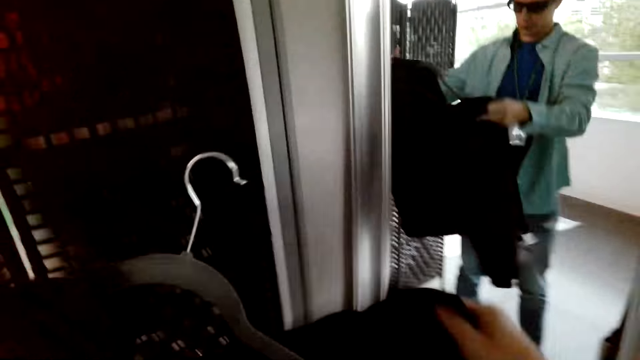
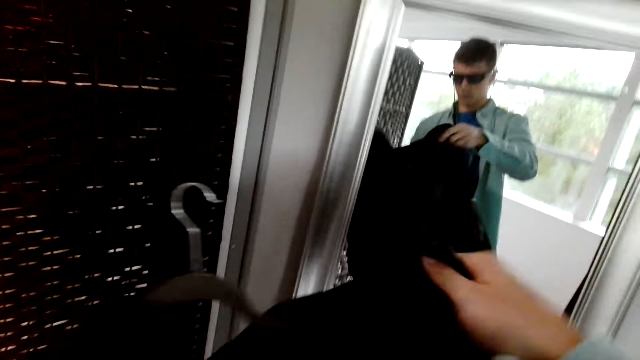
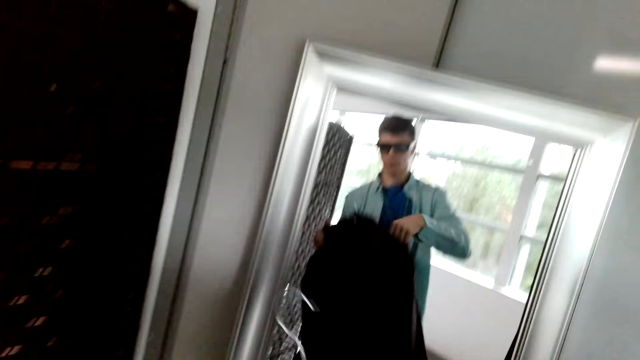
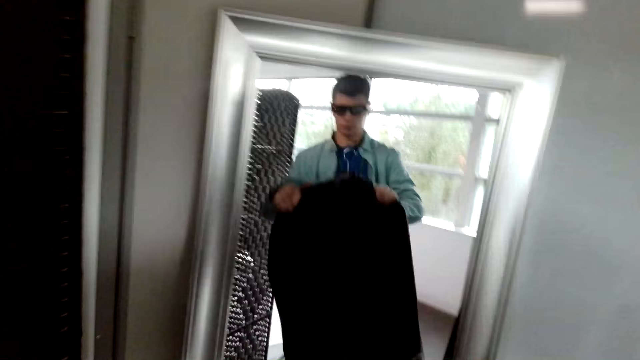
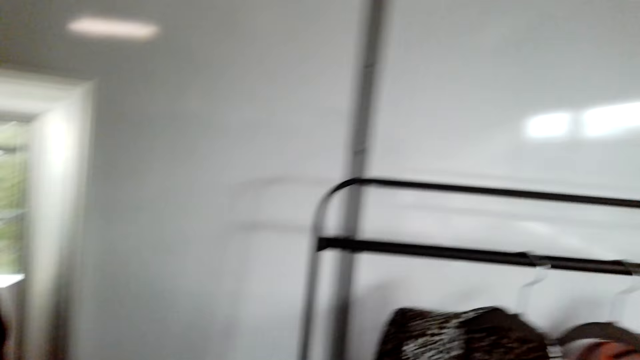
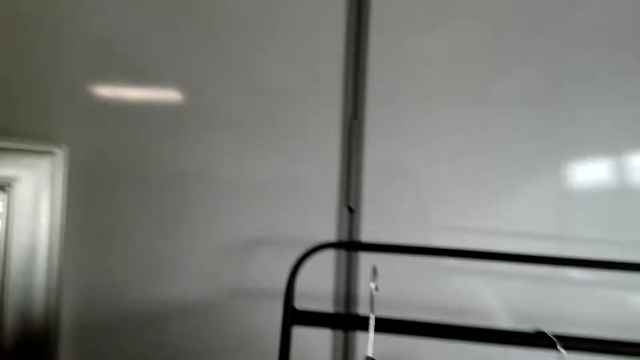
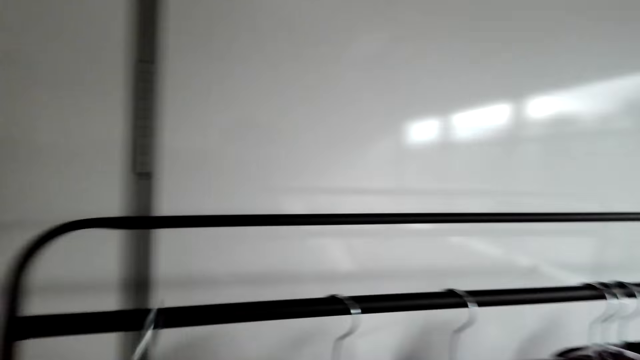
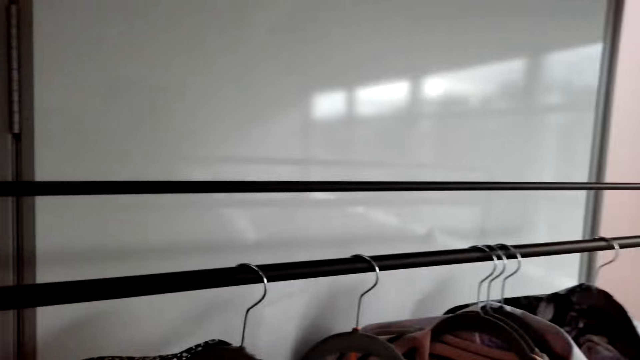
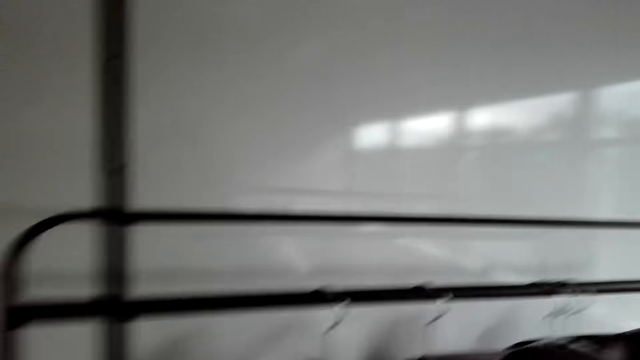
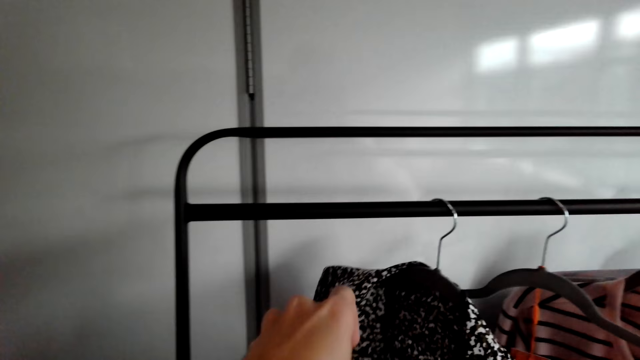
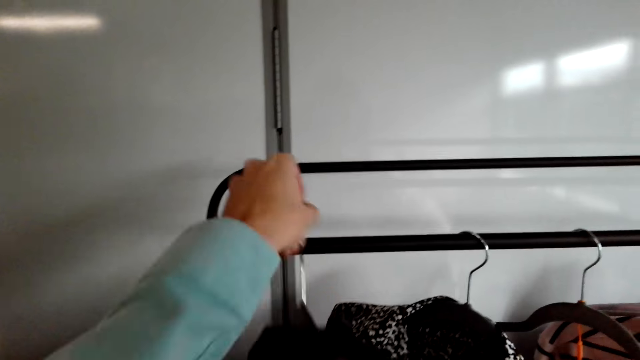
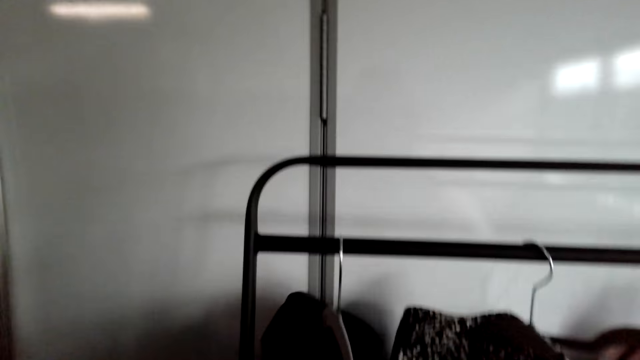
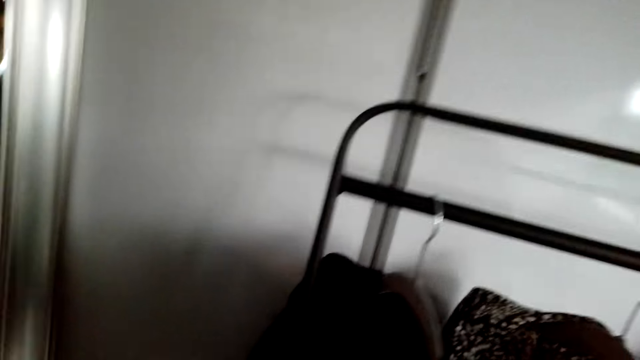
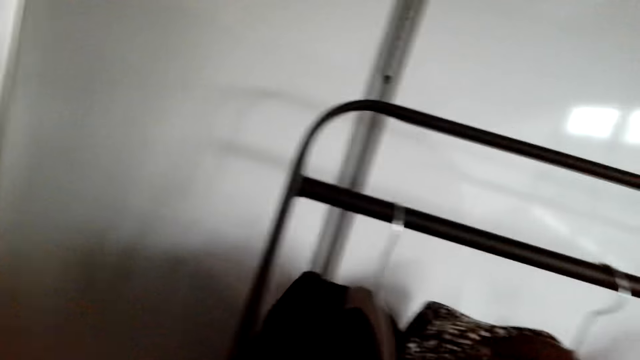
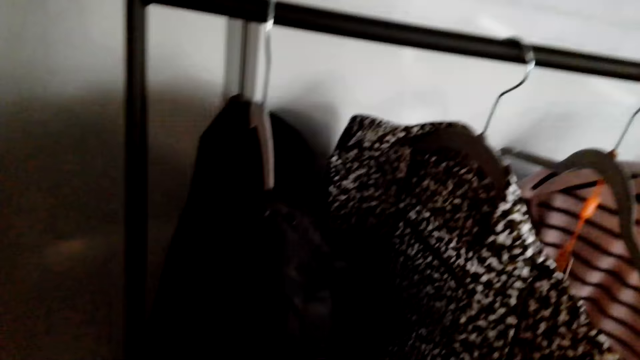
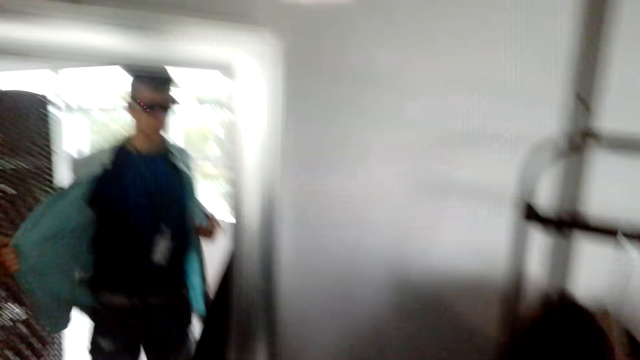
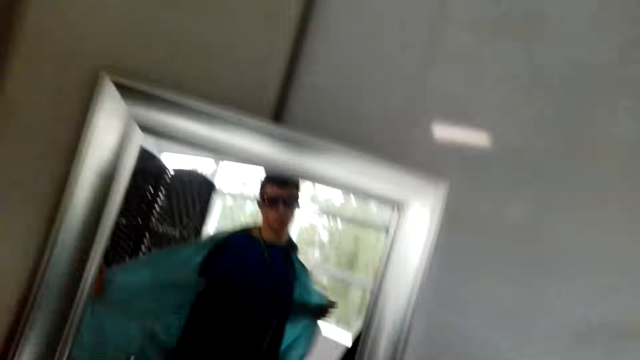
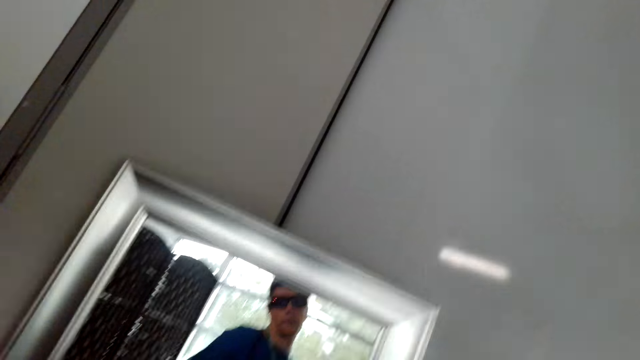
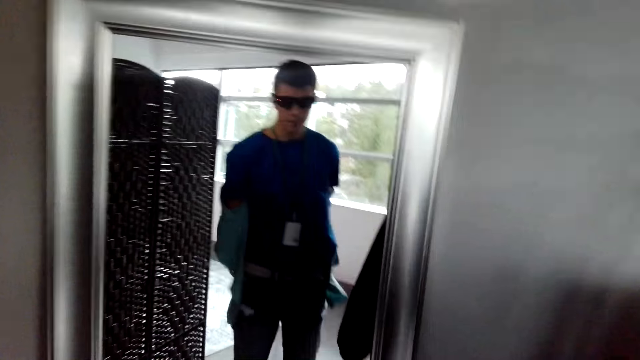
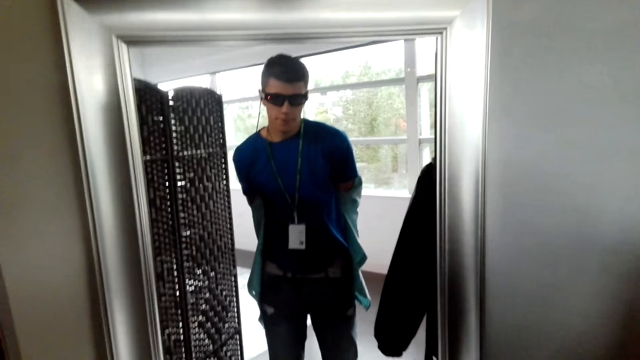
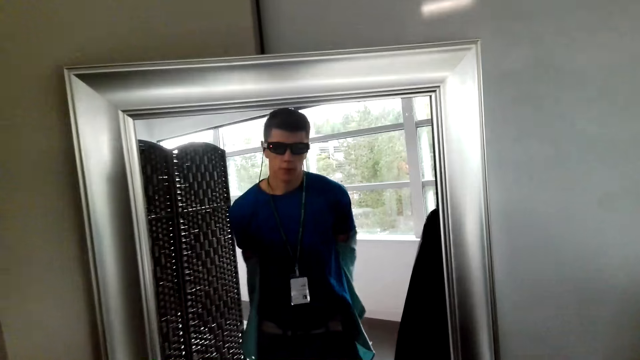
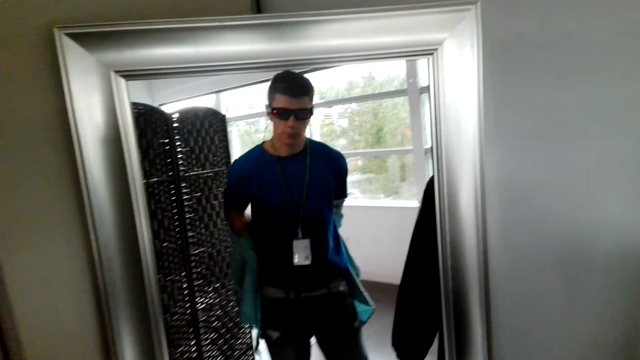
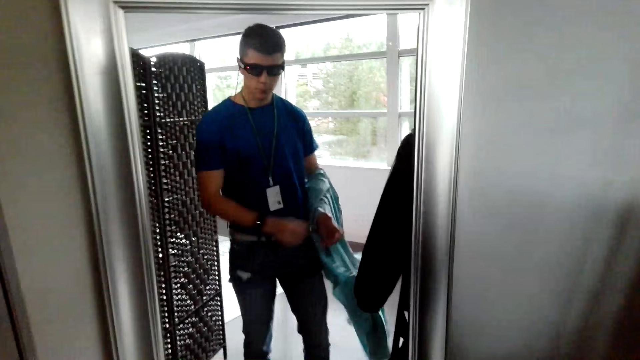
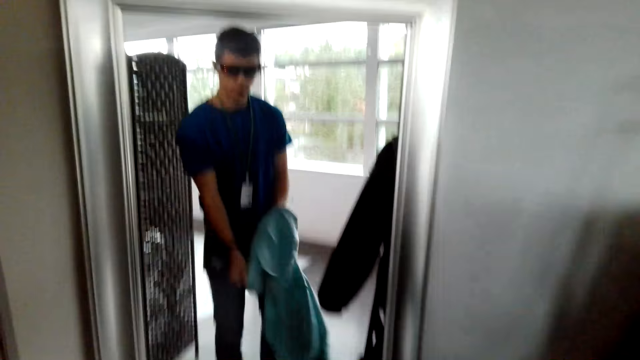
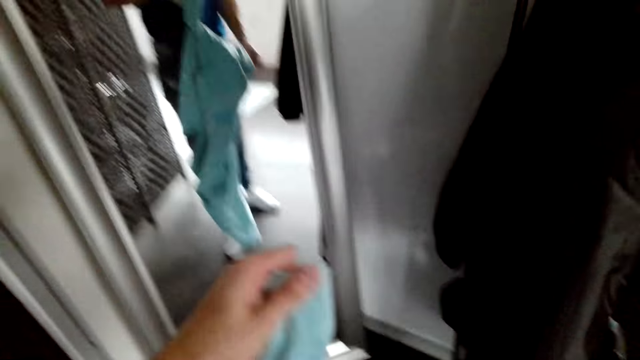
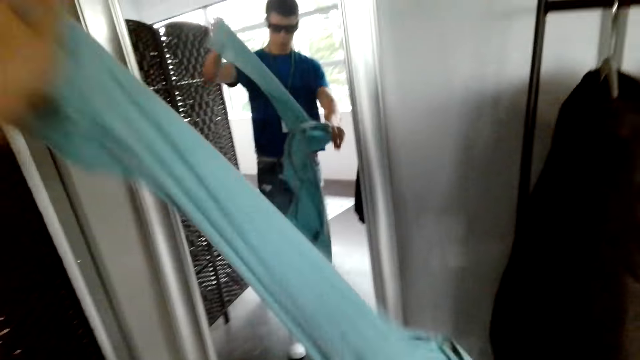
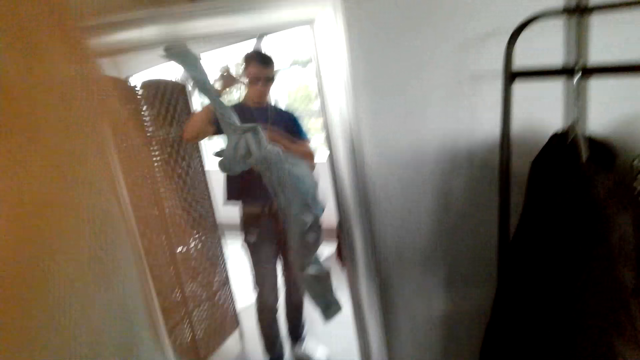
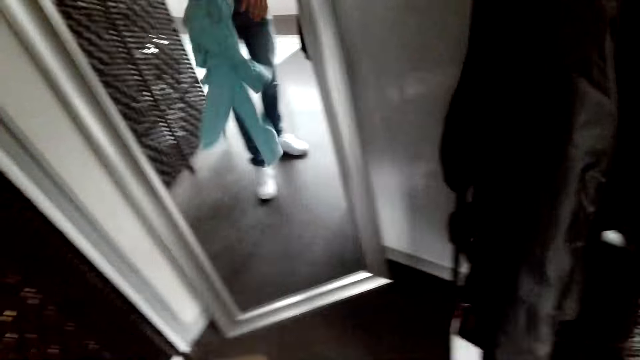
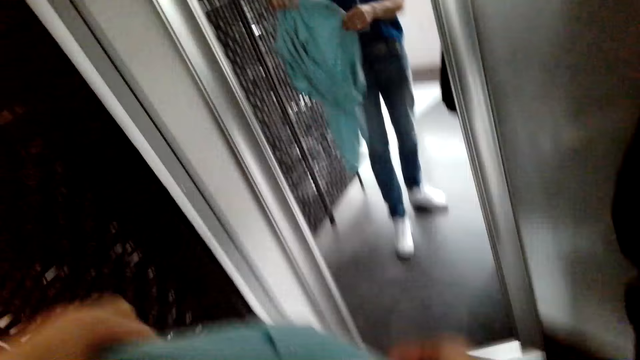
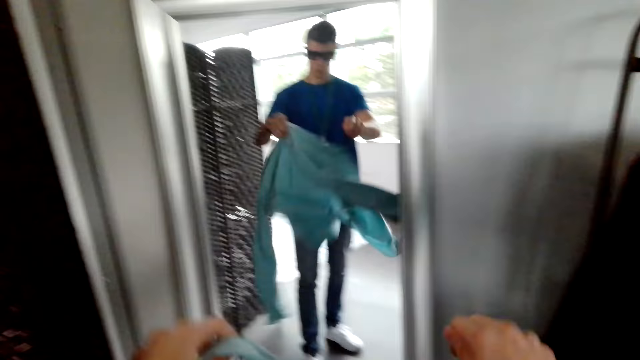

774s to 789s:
The camera wearer looks at himself on a mirror. He puts a hanger on a clothing line. He looks at himself on the mirror. He removes the shirt. He holds a piece of cloth with both hands.

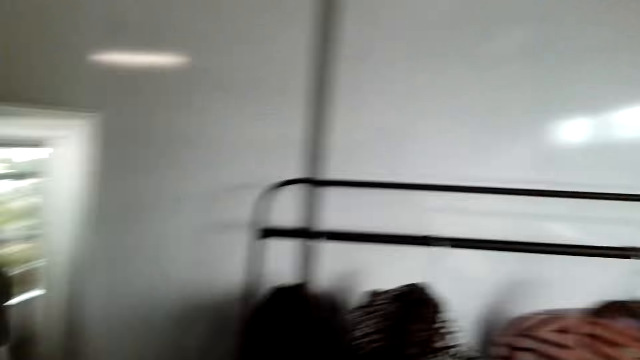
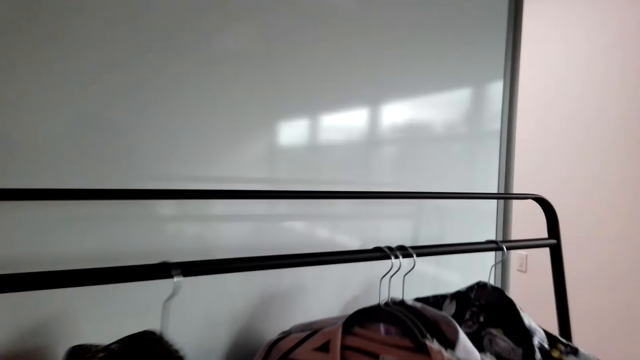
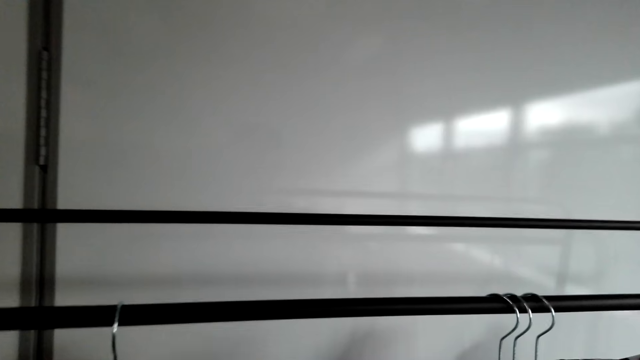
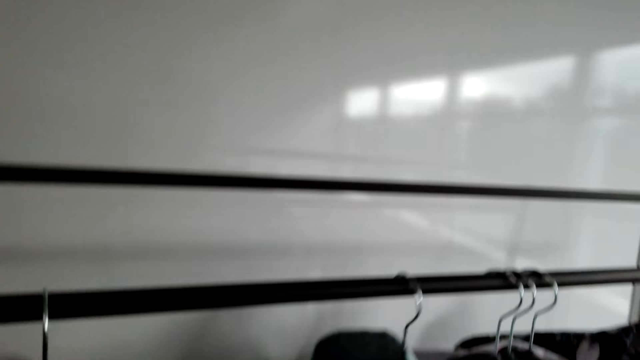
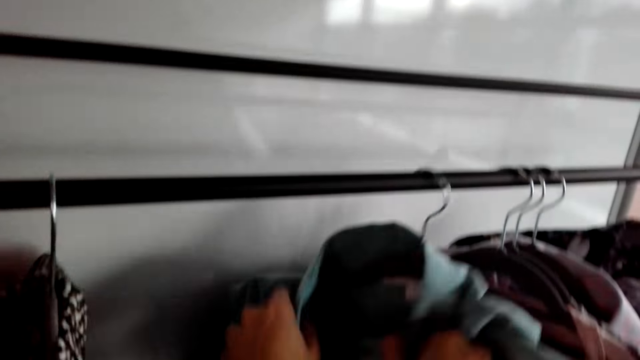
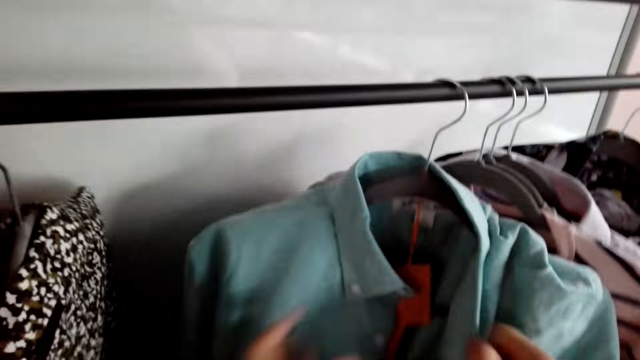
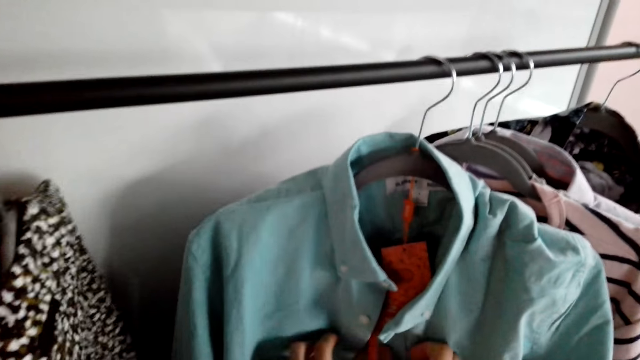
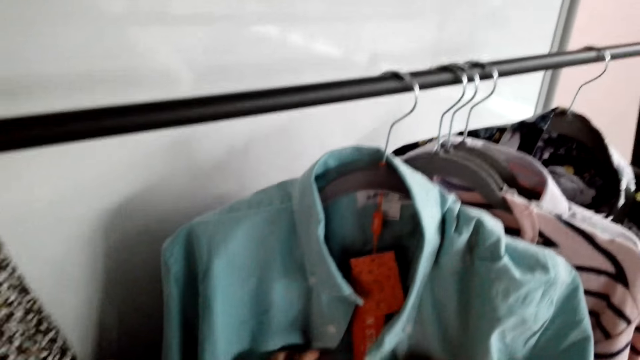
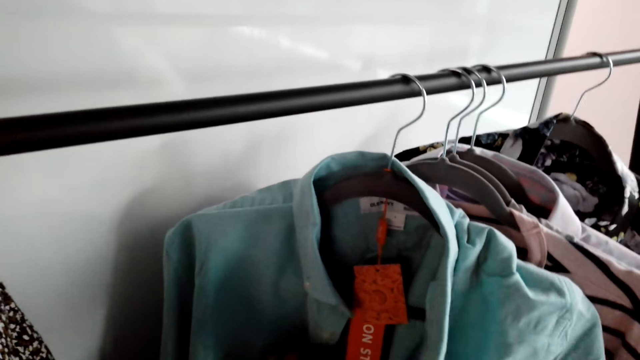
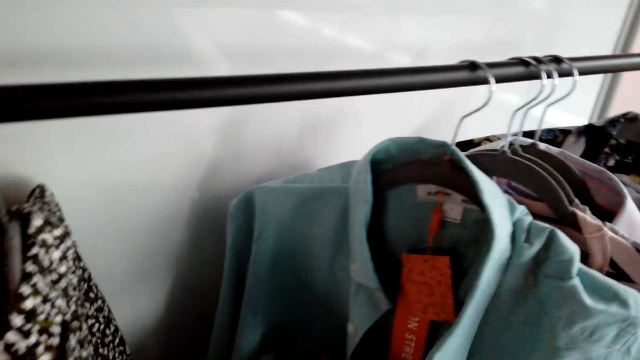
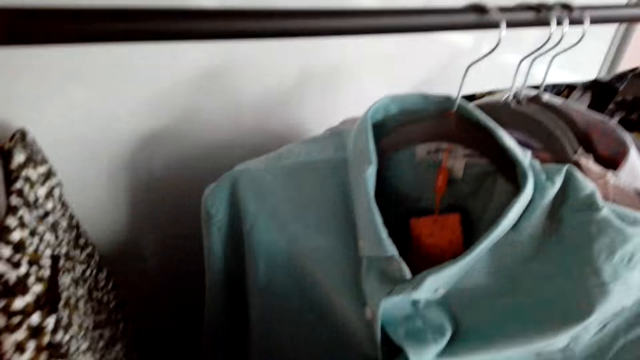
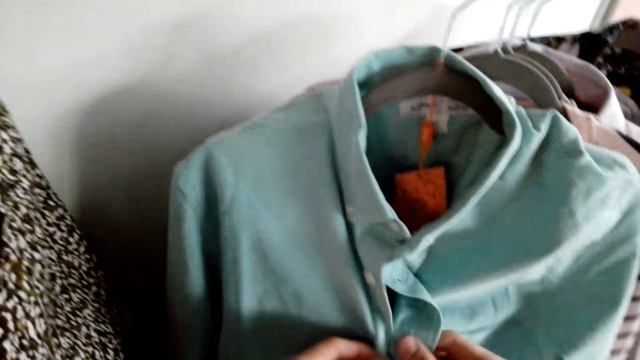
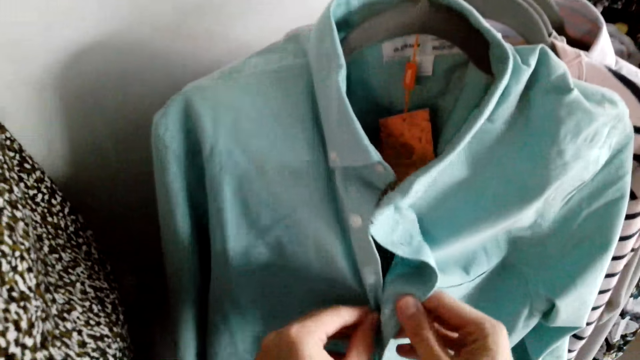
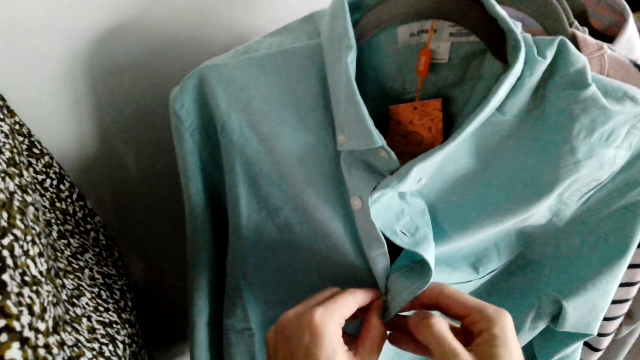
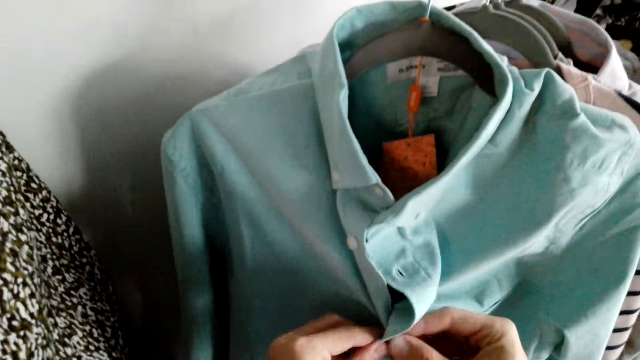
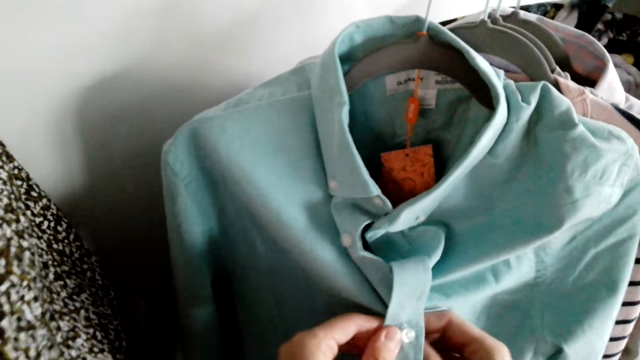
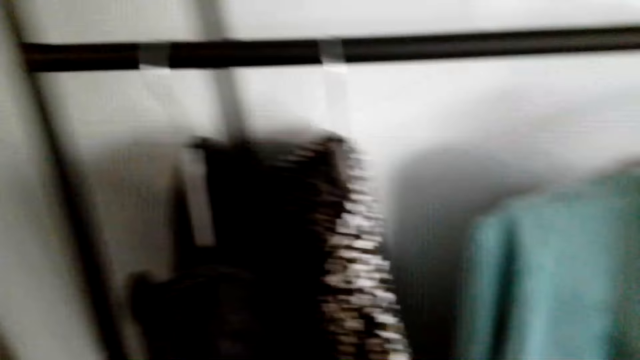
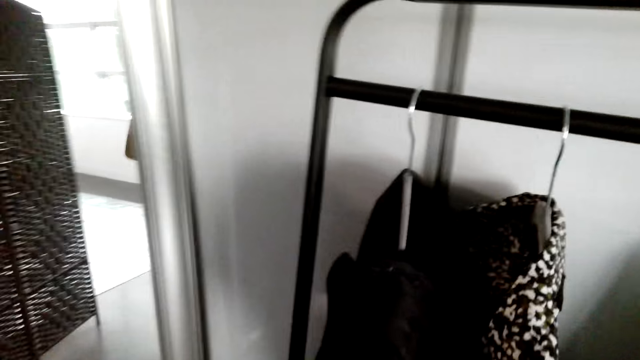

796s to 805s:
The camera wearer hangs the shirt on the metal rod. They button the shirt. They tie a shirt section with hands.
